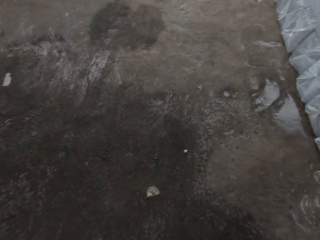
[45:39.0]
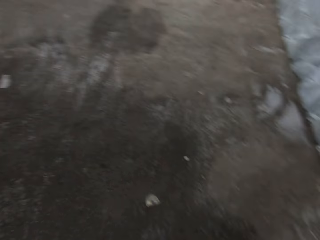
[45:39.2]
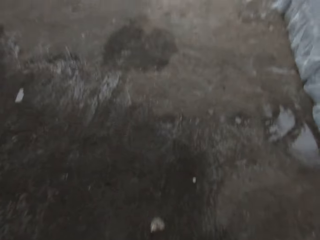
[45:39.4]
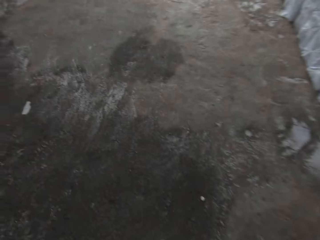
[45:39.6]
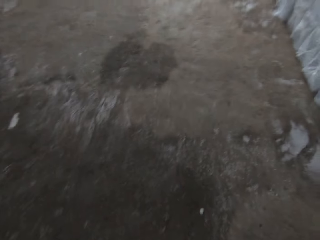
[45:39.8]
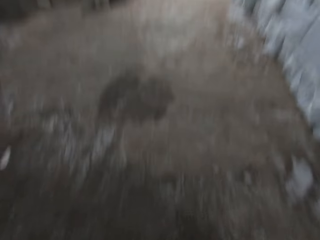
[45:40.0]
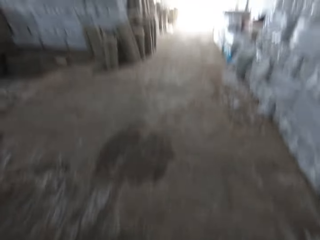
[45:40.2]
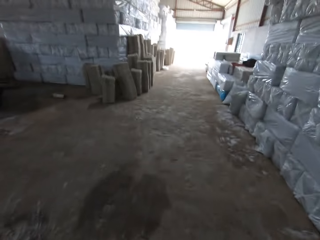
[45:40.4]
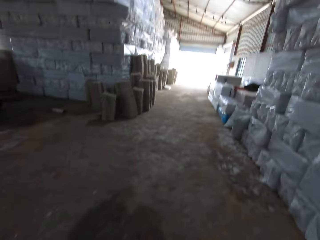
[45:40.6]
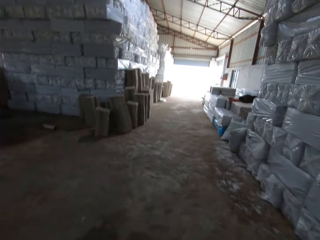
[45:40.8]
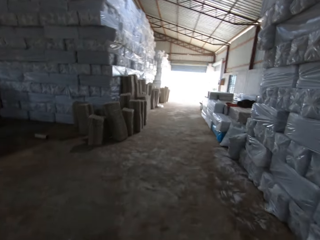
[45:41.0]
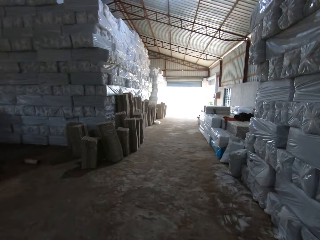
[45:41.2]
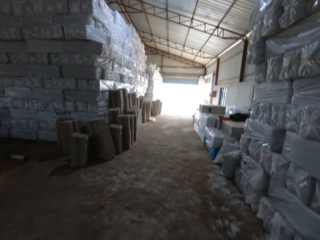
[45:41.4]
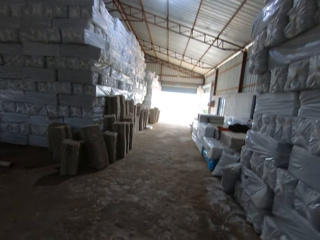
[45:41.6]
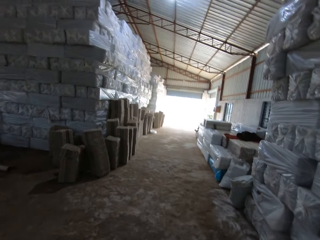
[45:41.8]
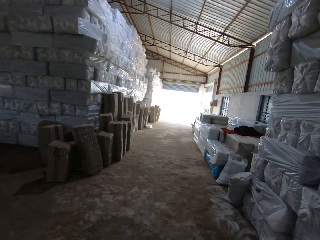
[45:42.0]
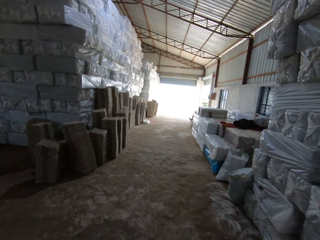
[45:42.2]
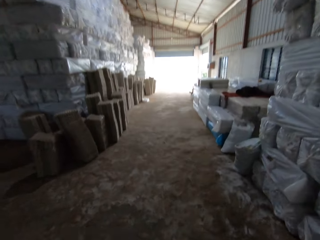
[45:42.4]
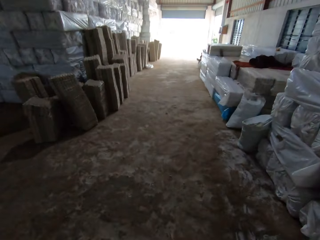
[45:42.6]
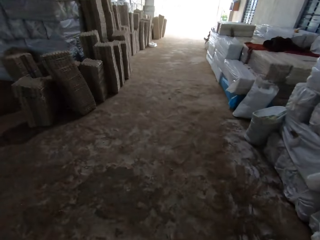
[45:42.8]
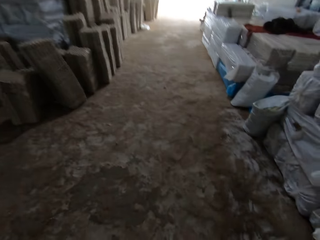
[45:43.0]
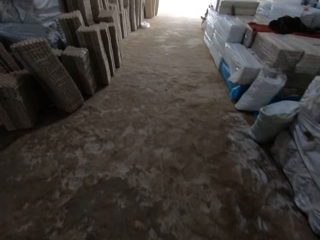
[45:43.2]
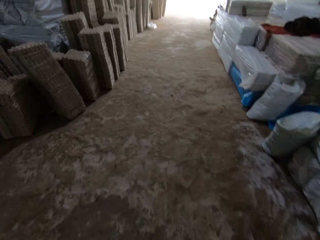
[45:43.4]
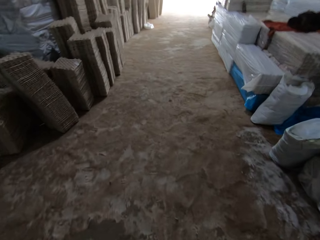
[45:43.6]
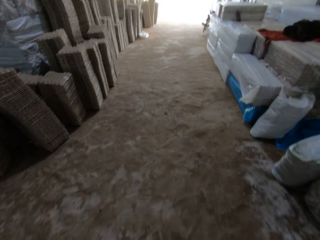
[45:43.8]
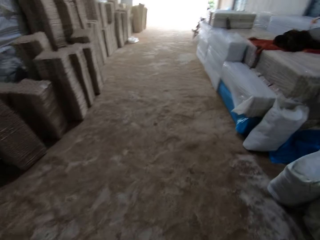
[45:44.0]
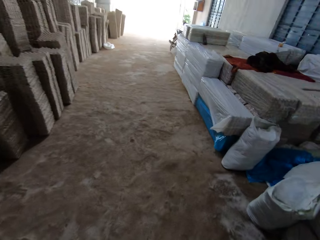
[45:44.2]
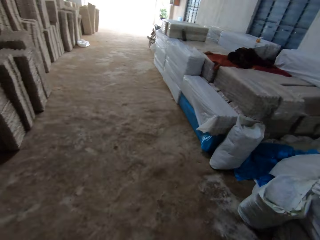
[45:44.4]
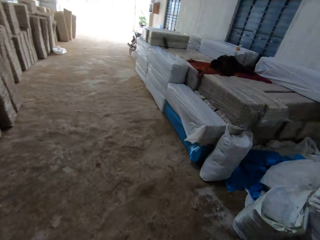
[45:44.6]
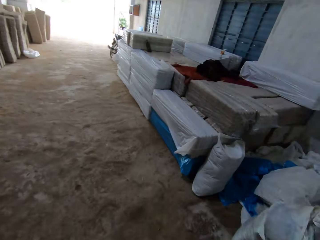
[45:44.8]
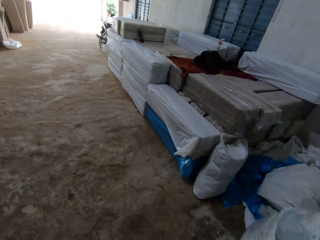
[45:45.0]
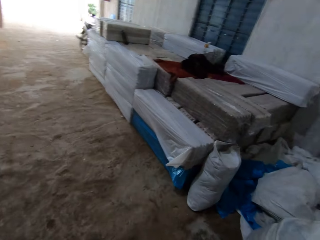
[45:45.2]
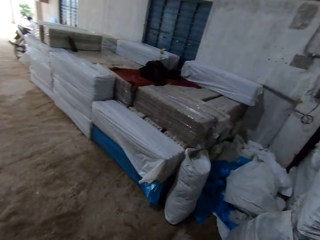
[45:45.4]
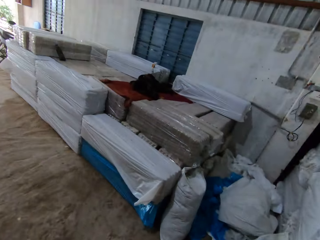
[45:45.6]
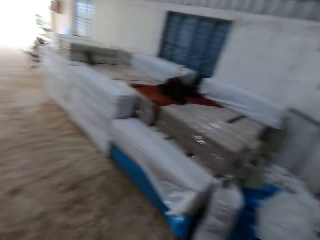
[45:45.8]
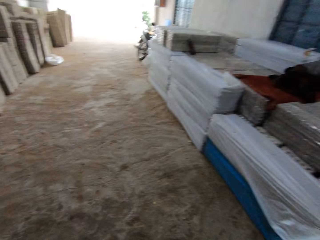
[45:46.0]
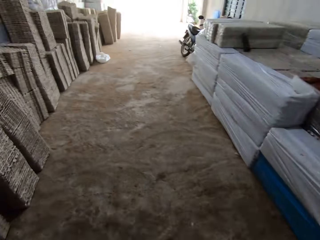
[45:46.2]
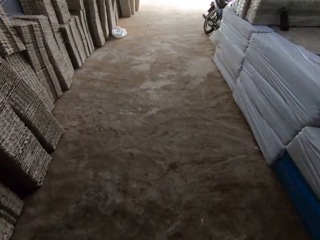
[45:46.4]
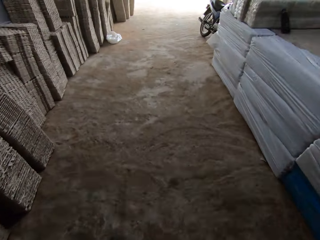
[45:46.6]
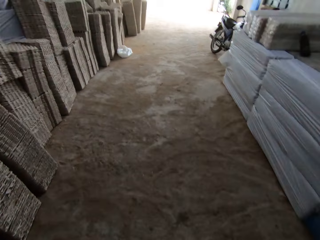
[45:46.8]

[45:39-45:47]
The camera wearer pulls a trolley. They move the trolley outside of the factory with both hands.

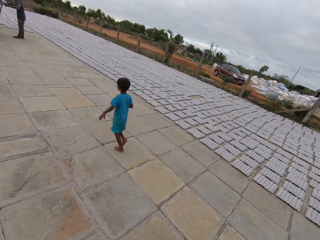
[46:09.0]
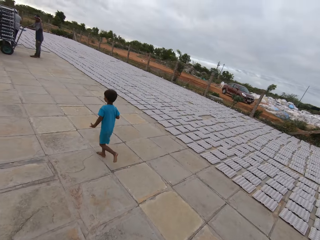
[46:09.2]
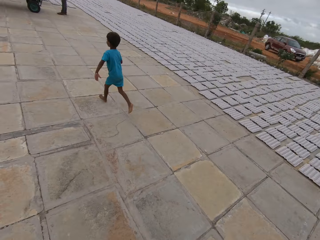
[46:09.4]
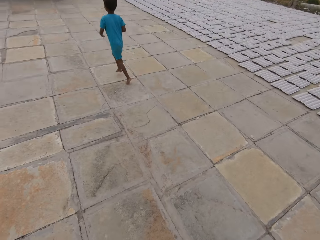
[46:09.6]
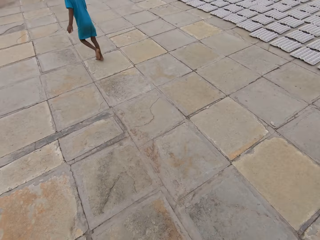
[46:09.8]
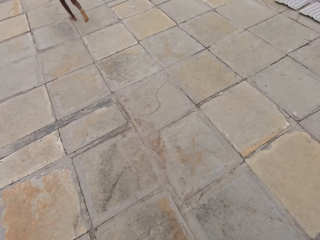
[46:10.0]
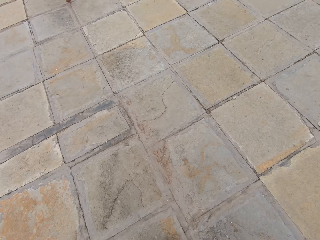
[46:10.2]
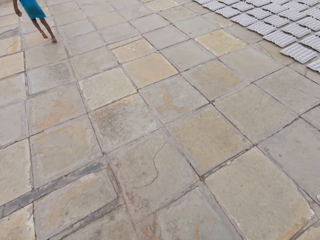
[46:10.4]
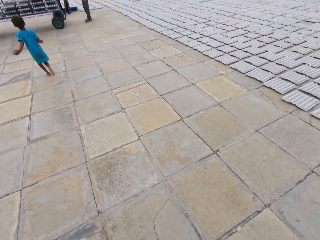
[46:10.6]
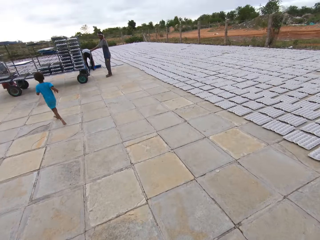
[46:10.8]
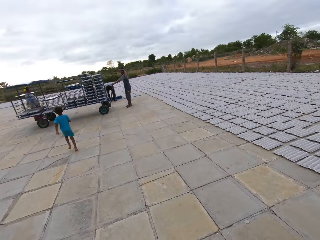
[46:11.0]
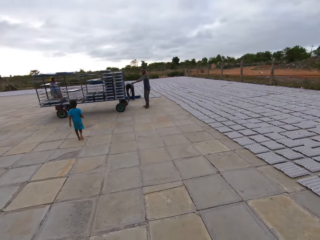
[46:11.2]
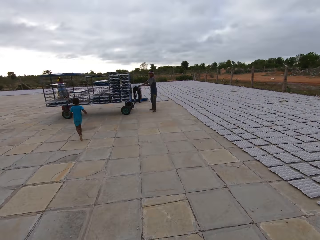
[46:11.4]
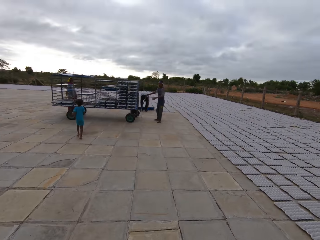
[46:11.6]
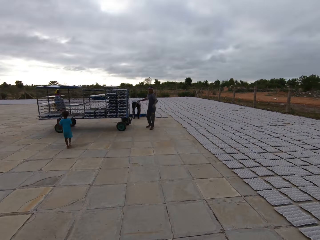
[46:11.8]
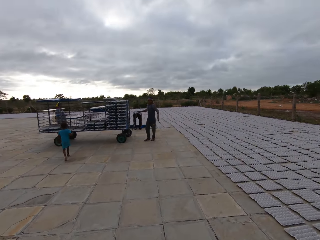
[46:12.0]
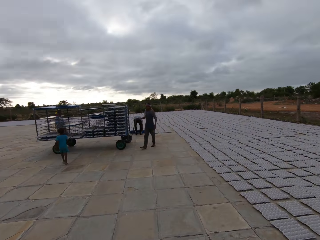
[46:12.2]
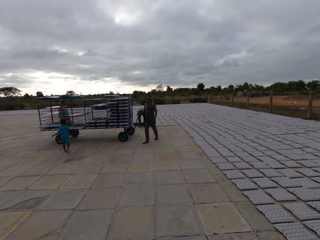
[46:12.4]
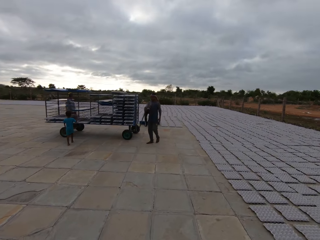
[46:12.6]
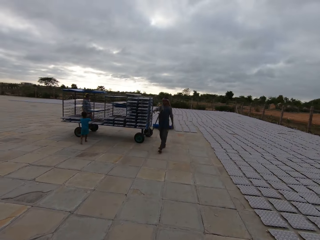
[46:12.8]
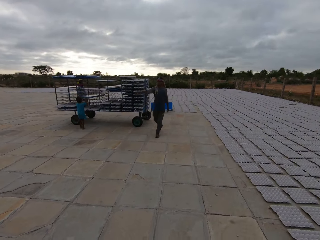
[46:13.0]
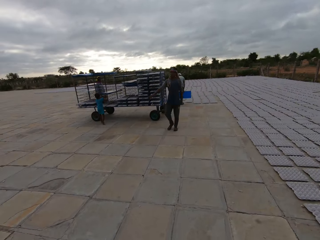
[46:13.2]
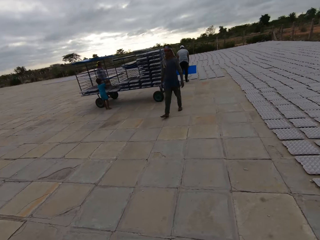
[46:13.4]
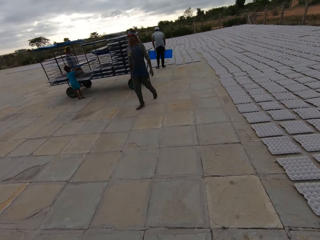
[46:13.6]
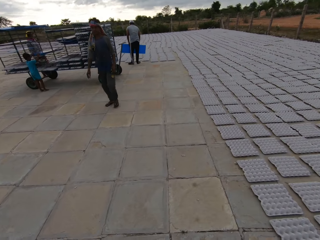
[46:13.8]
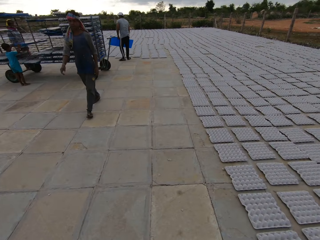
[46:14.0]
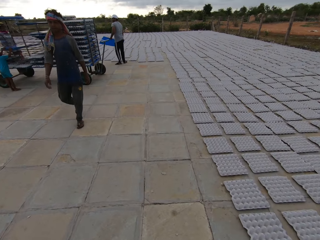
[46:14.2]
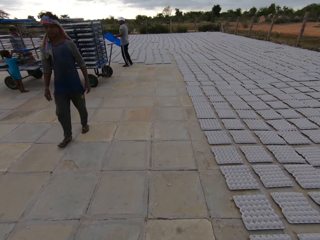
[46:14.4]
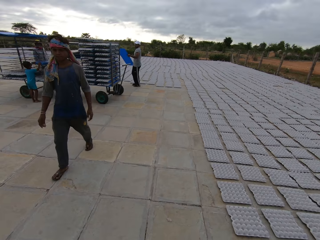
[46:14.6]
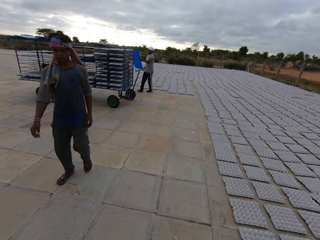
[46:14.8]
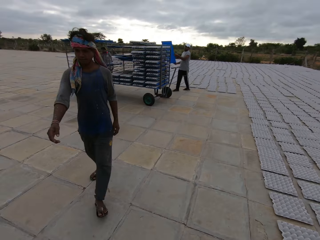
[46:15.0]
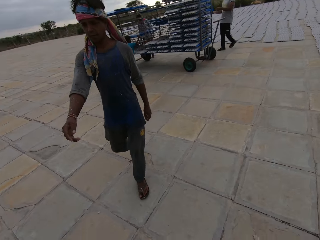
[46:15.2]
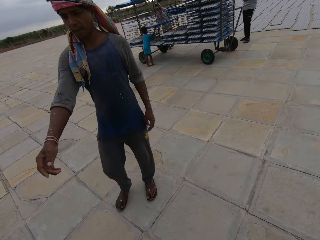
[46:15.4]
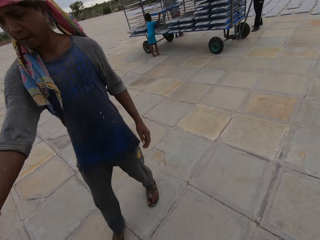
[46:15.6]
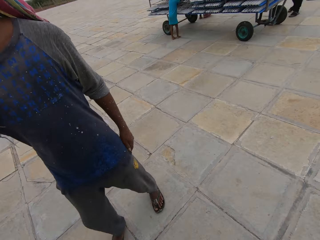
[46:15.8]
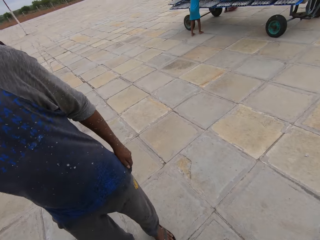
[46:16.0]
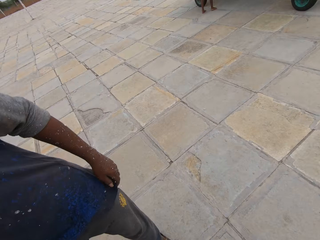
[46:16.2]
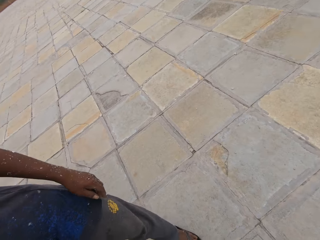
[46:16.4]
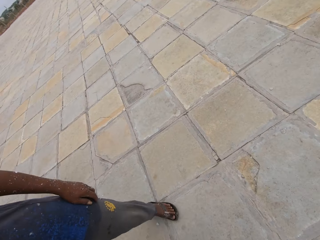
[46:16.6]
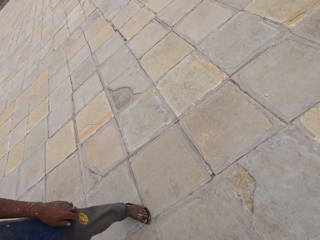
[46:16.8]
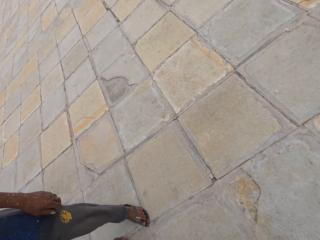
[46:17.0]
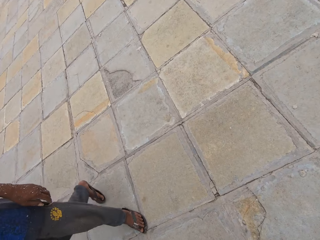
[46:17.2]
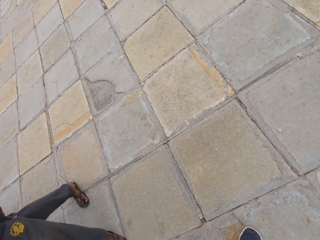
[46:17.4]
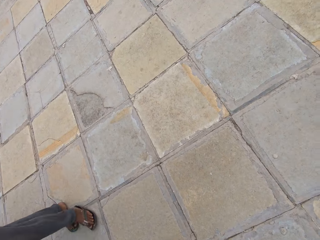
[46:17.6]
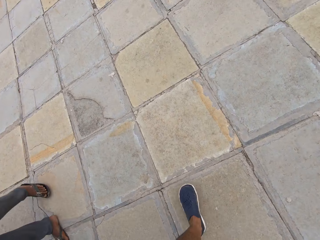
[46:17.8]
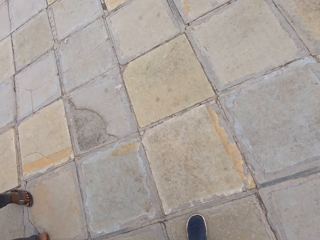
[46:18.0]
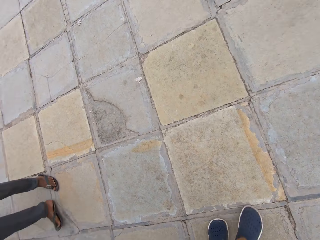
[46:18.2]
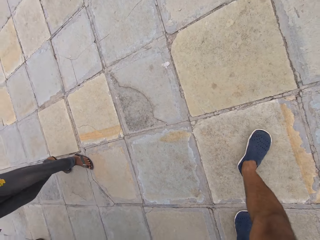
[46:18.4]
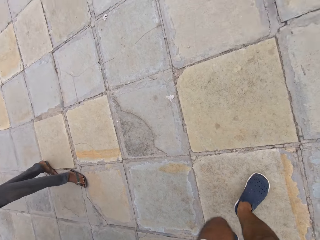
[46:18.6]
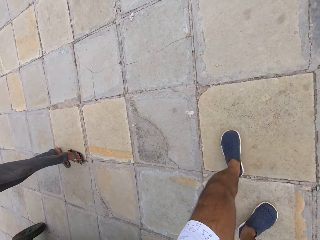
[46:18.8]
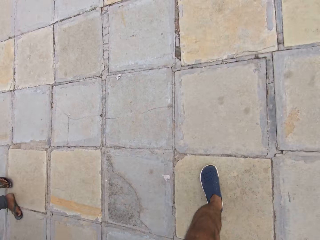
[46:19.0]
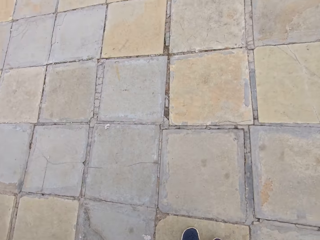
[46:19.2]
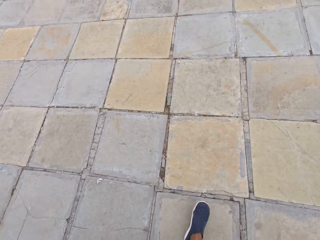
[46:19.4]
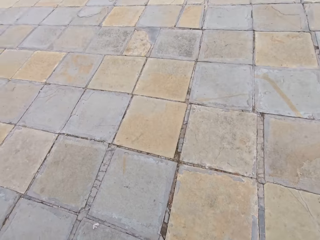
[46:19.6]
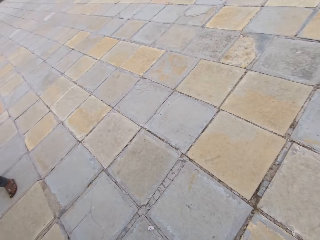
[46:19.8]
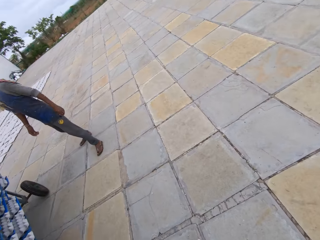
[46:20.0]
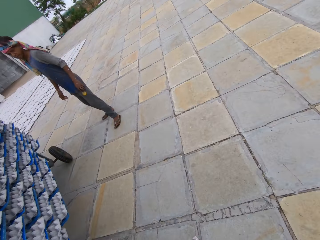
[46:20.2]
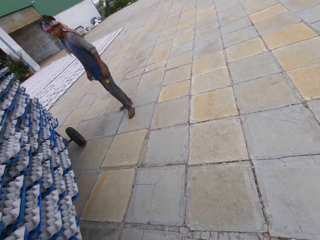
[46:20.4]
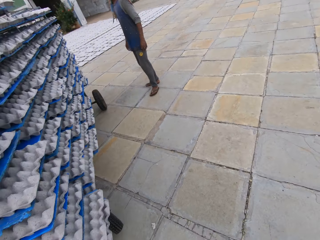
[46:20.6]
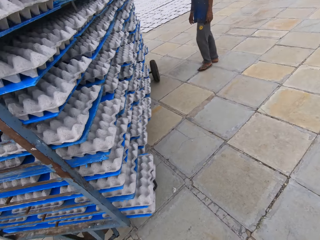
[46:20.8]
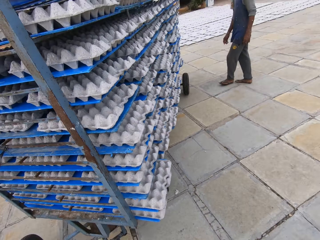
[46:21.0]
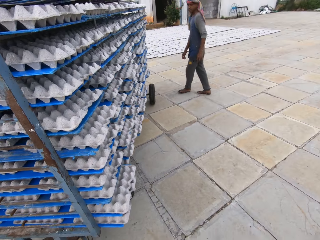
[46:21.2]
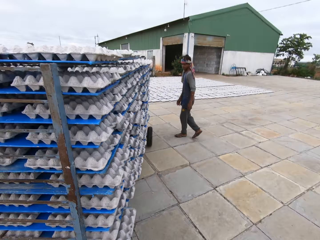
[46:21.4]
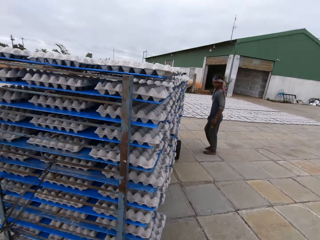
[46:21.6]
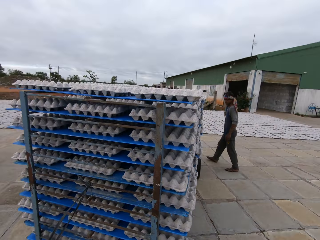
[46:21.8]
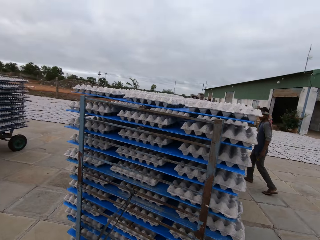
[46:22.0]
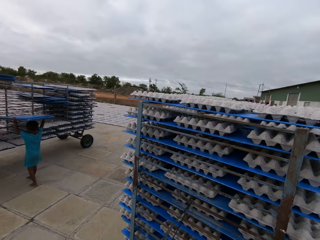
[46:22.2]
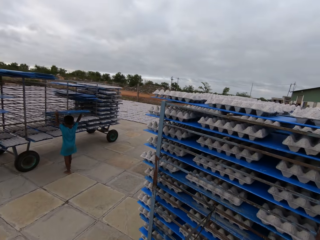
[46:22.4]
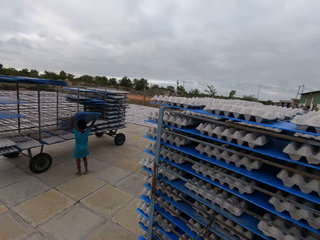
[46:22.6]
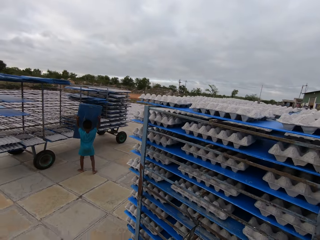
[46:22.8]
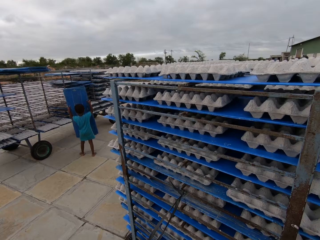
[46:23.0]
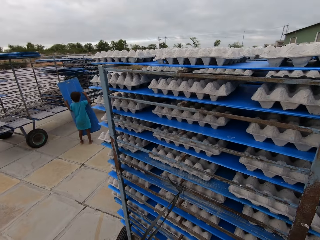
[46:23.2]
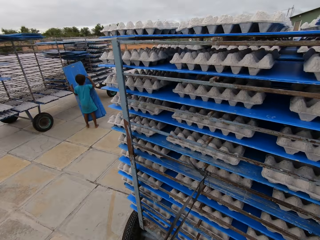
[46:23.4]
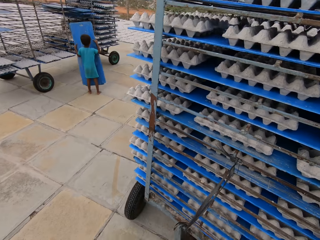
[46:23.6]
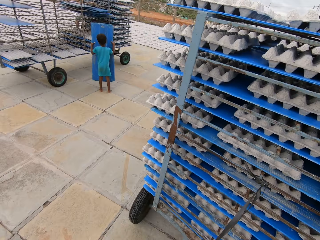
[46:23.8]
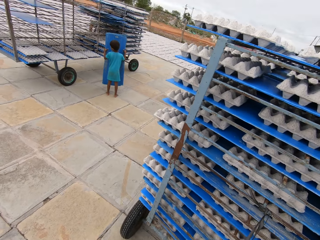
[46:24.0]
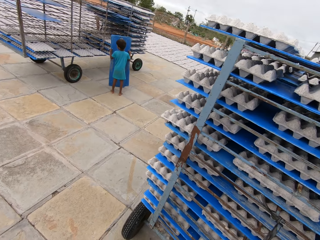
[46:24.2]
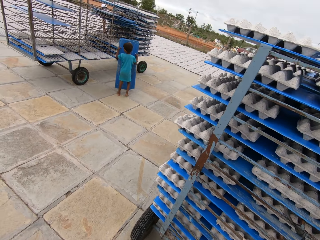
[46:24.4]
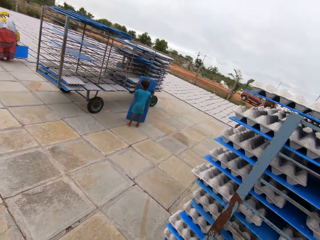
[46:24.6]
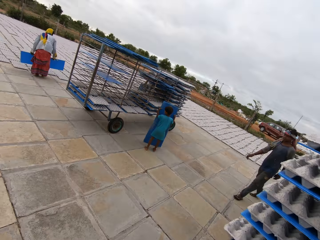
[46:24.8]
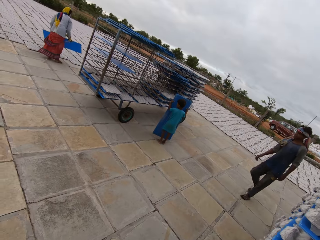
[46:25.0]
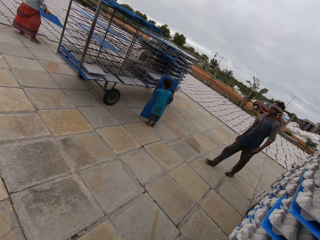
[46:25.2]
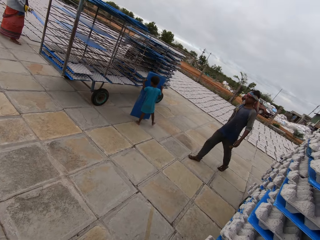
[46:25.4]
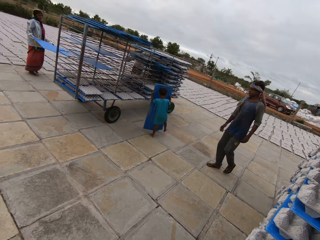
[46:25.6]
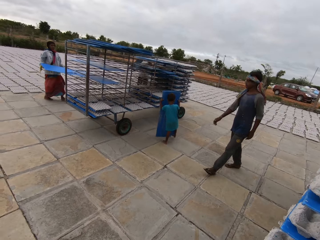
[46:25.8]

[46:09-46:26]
A boy walks towards a trolley. A man walks towards the camera wearer. The camera wearer interacts with the man. They stop at the compound. They pull the trolley. The boy removes plastic sheets from the trolley with both hands. The boy drops the plastic sheet on his hand on the ground with both hands.
